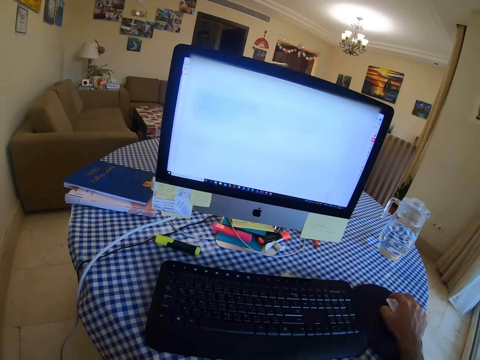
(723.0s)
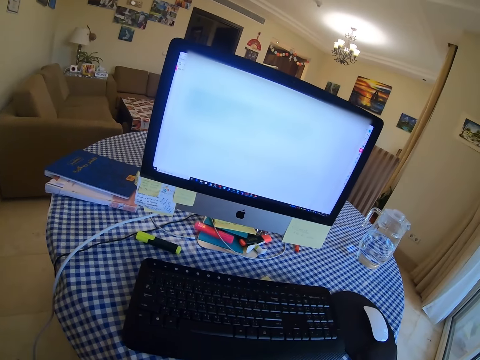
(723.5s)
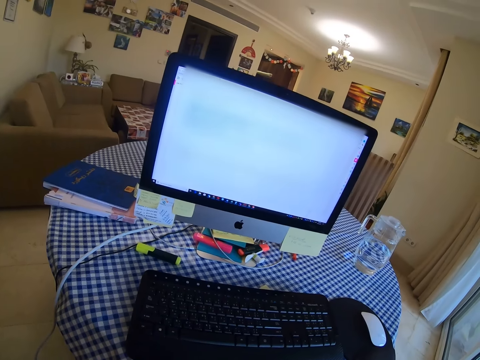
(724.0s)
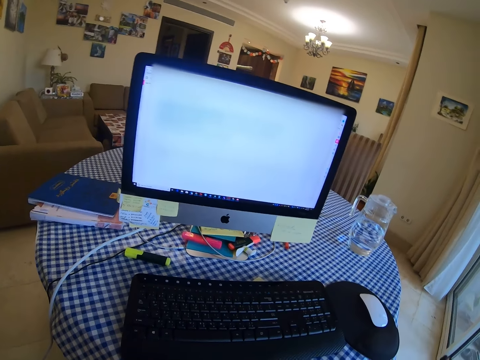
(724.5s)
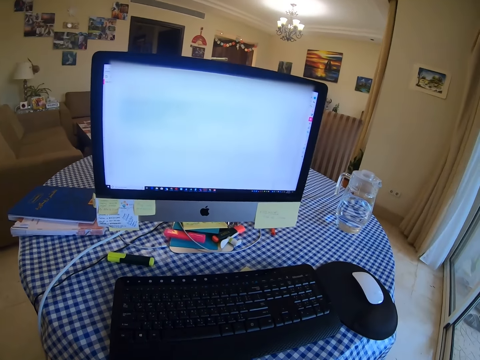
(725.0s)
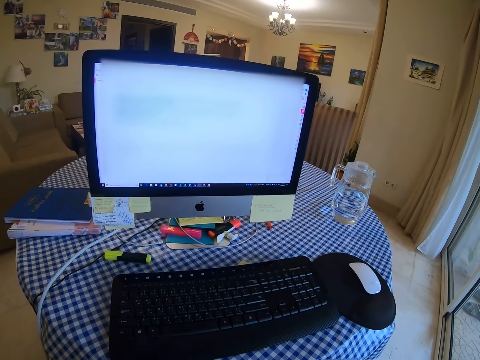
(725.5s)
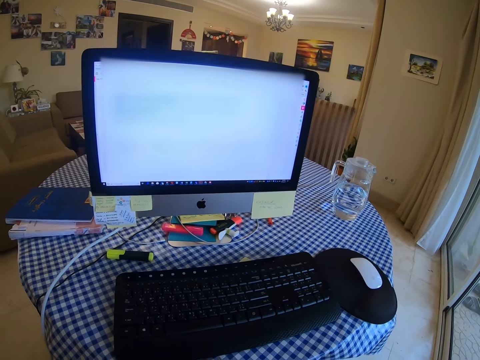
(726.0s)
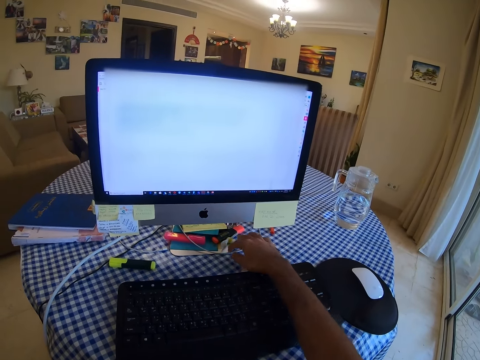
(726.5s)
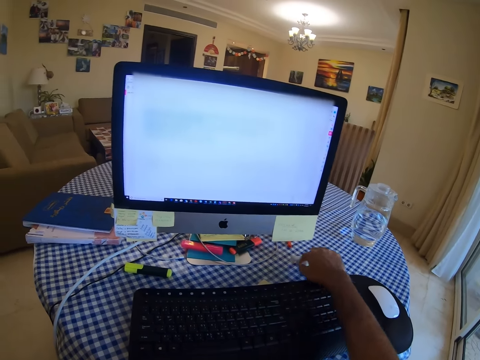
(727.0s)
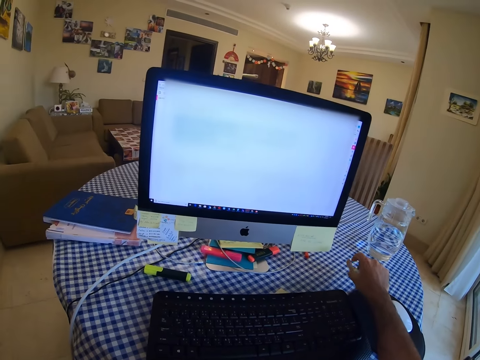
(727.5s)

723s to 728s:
The camera wearer moves the right hand. They pick up a hand propeller.

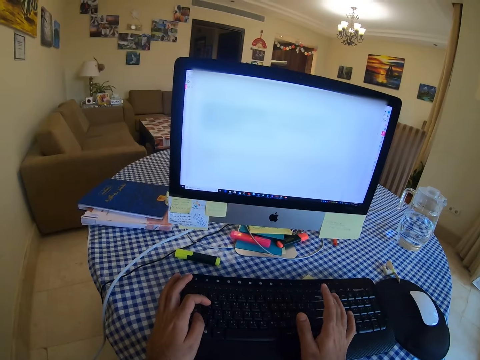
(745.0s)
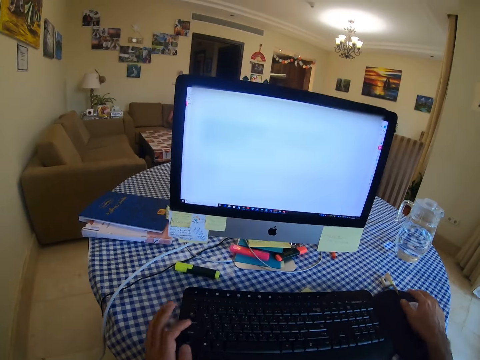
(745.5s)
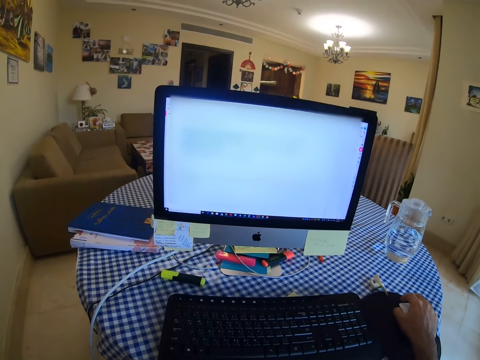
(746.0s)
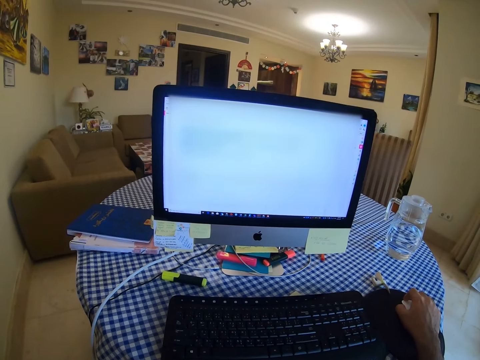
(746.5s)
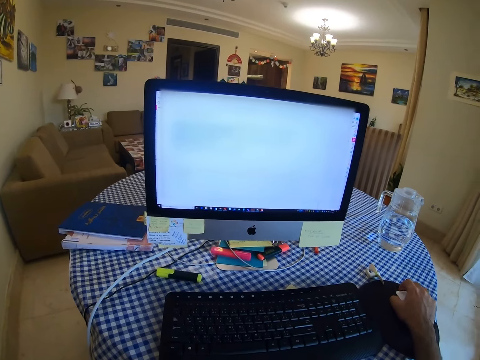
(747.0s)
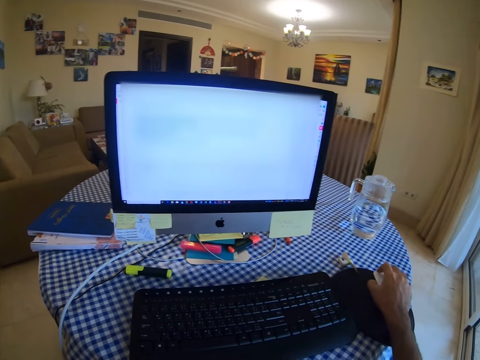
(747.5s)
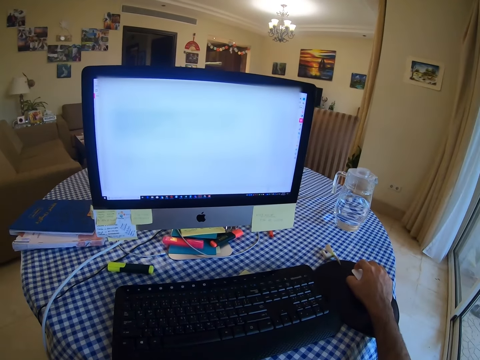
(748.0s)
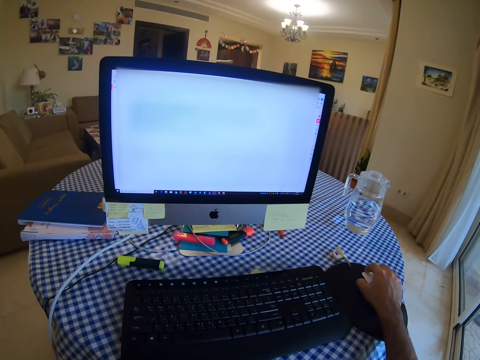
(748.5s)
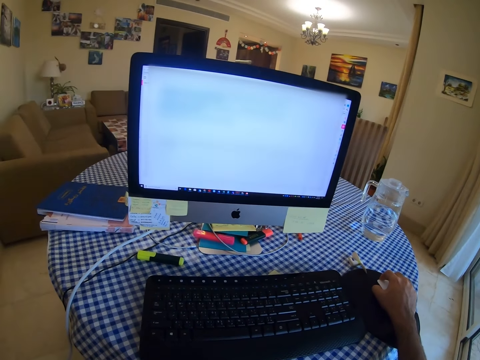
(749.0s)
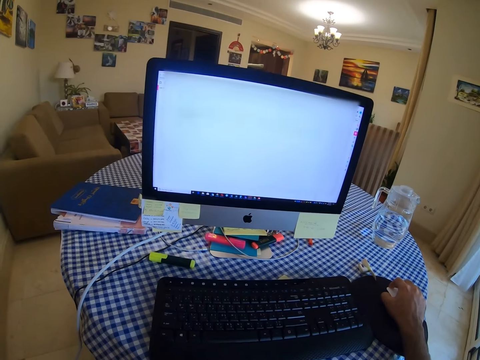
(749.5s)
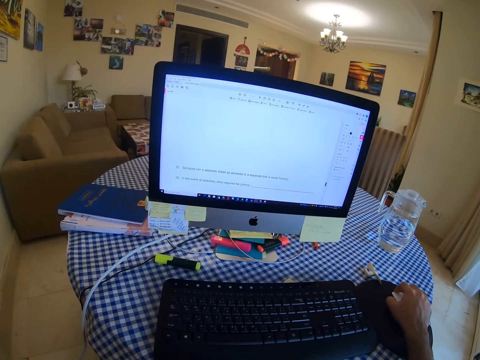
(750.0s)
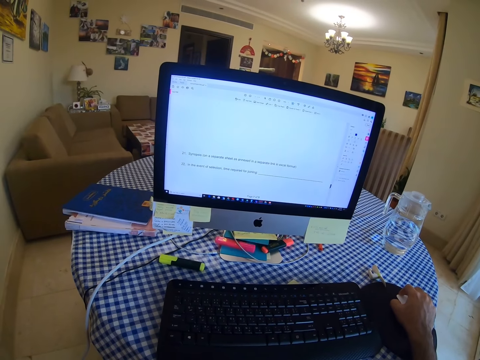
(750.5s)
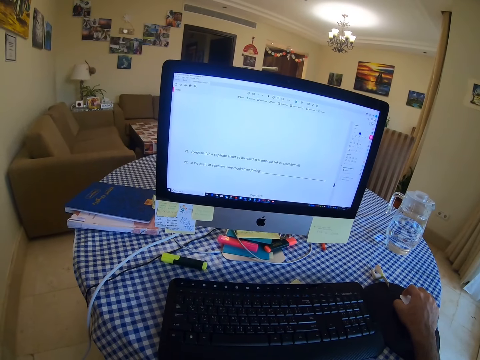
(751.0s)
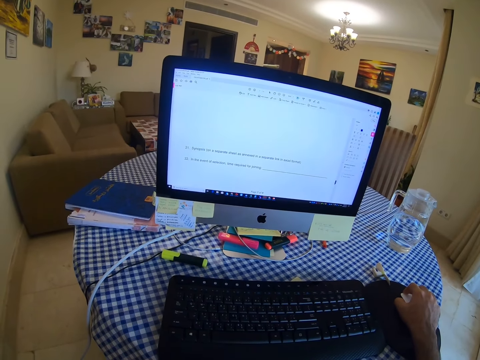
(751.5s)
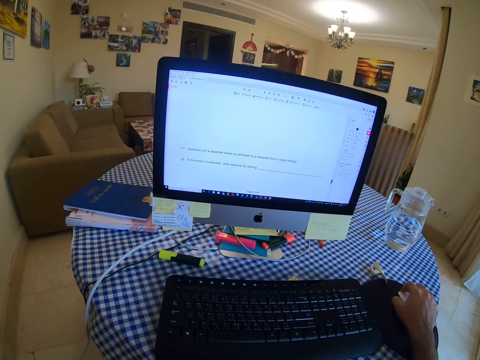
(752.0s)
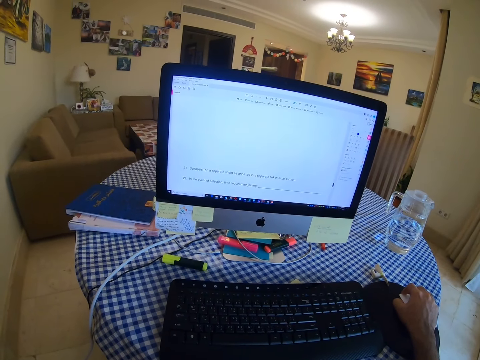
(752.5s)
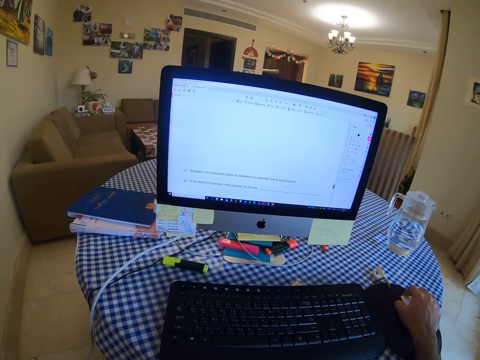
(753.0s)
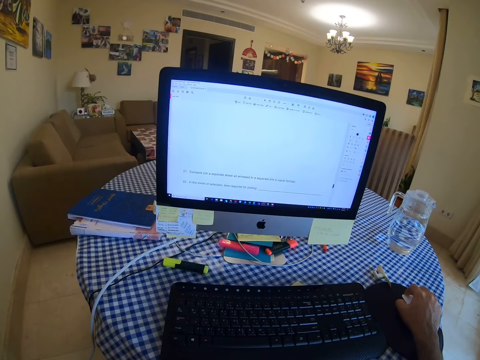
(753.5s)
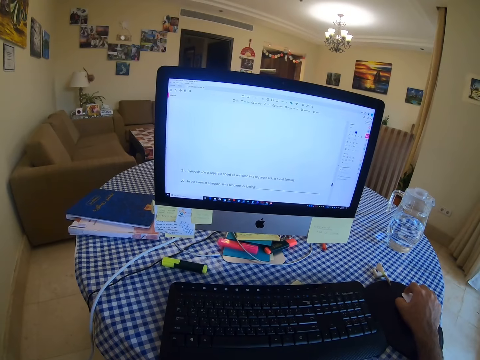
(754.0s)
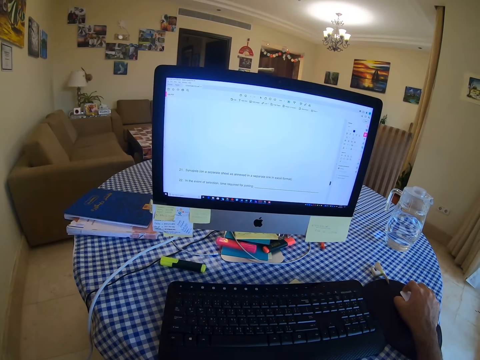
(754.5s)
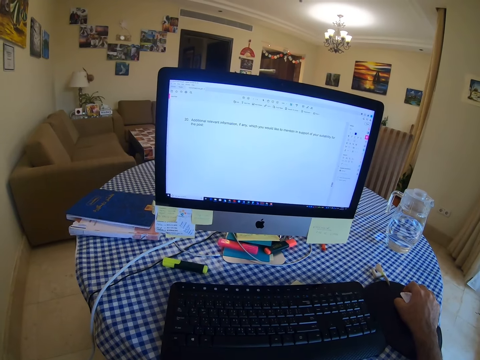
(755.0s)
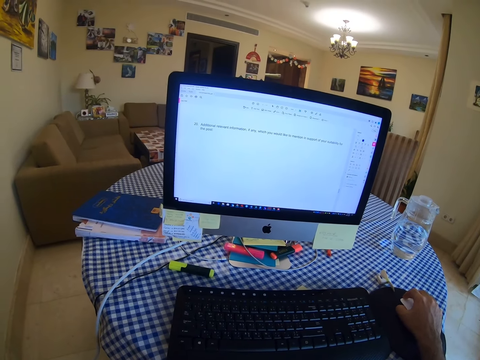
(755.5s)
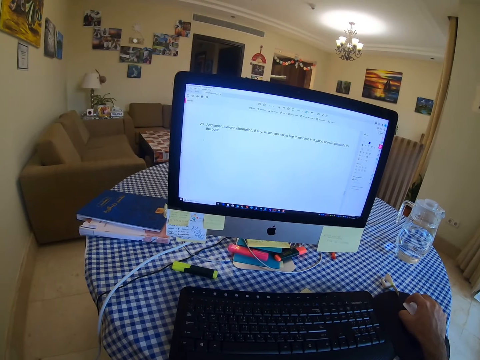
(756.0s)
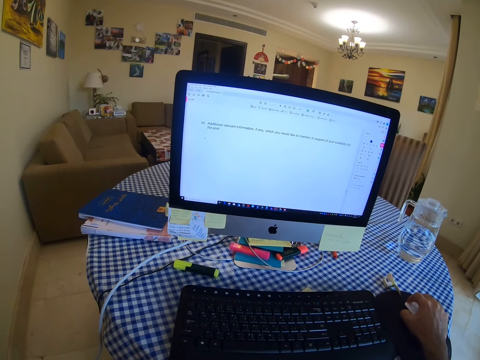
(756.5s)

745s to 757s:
The camera wearer holds a mouse. They scroll the computer with the mouse. They click the mouse.

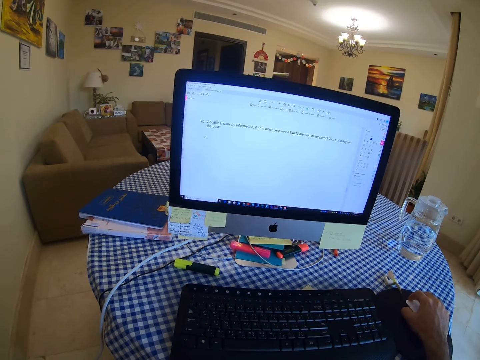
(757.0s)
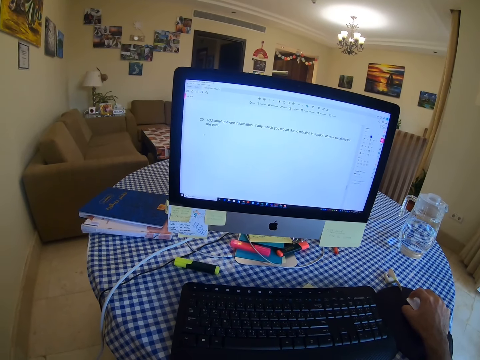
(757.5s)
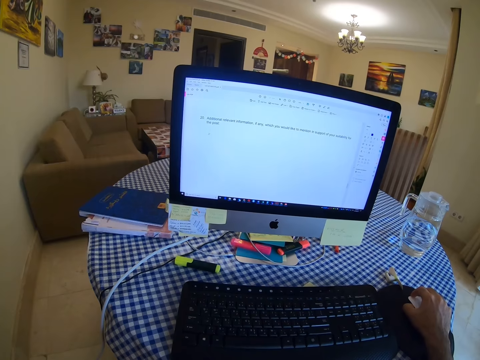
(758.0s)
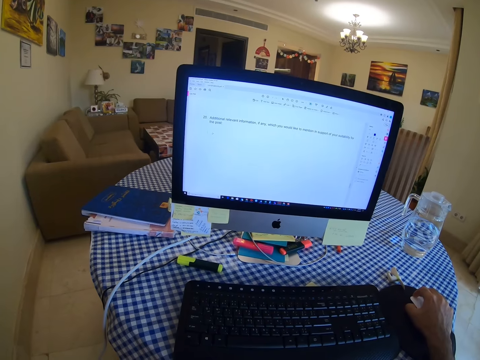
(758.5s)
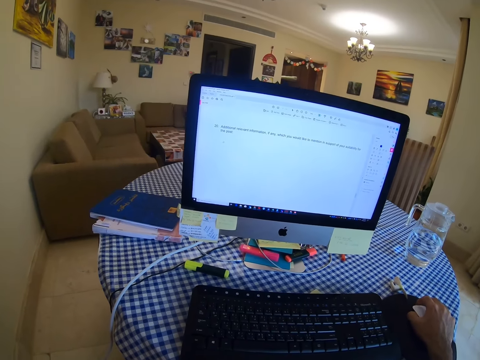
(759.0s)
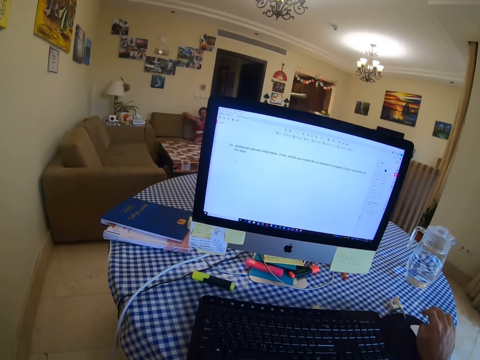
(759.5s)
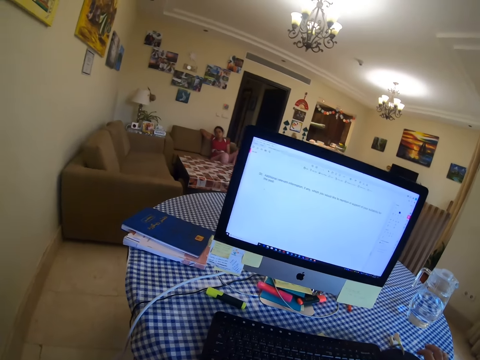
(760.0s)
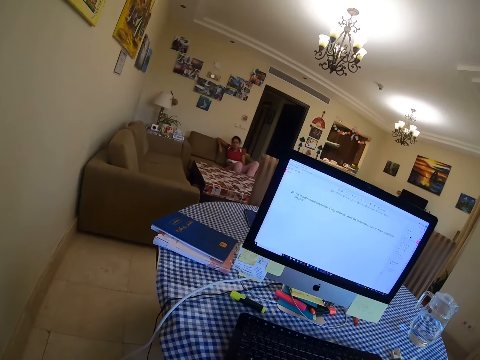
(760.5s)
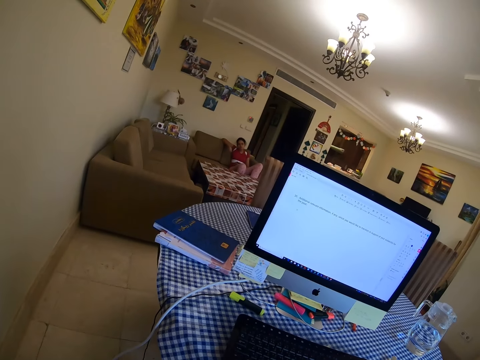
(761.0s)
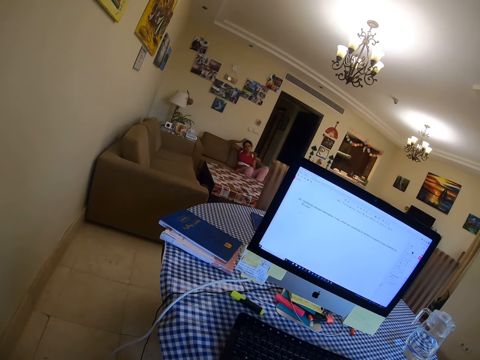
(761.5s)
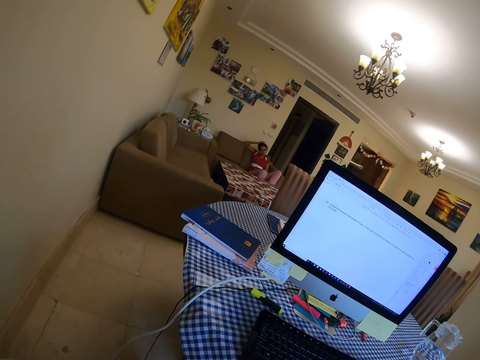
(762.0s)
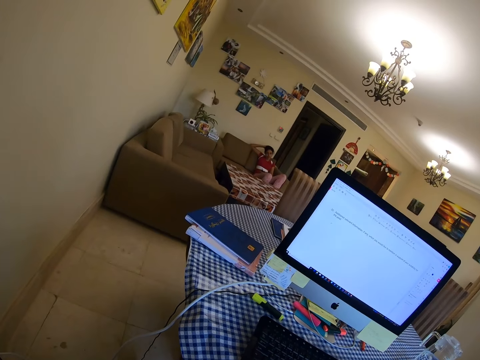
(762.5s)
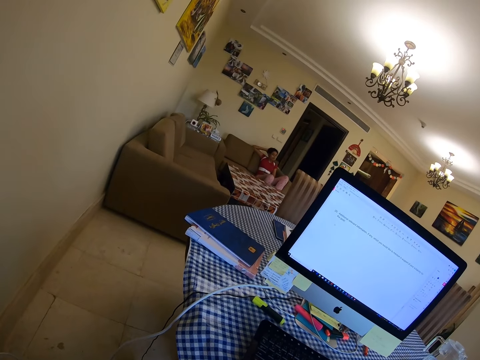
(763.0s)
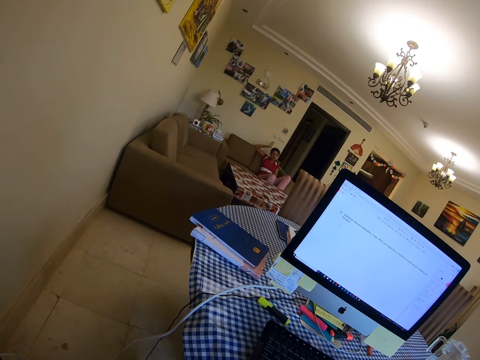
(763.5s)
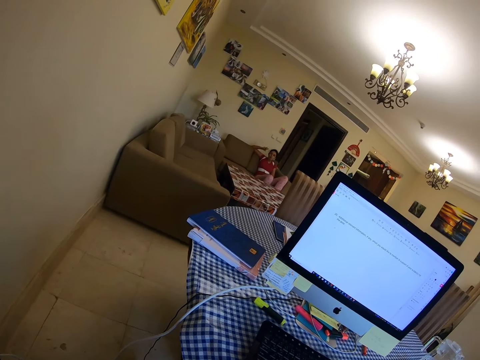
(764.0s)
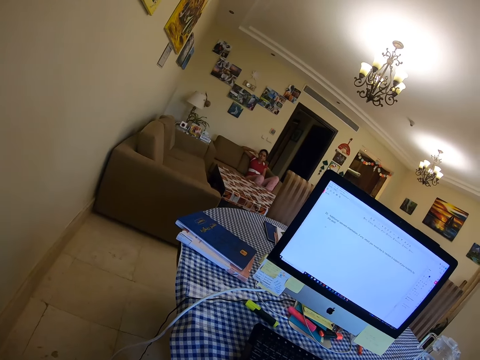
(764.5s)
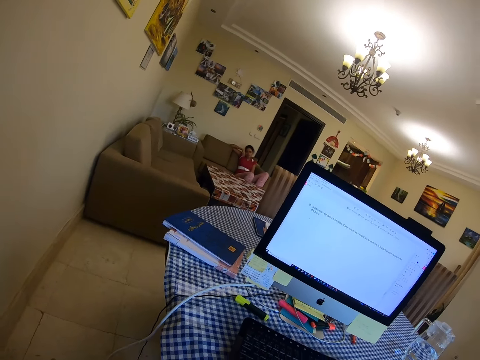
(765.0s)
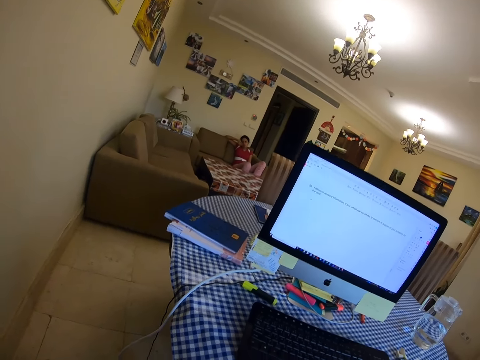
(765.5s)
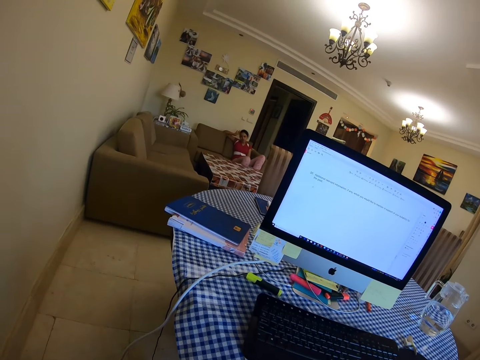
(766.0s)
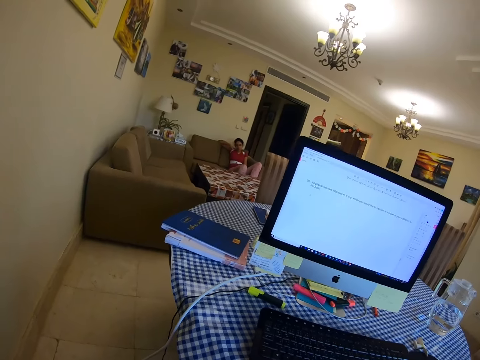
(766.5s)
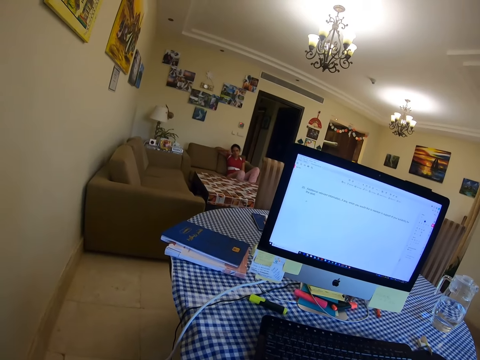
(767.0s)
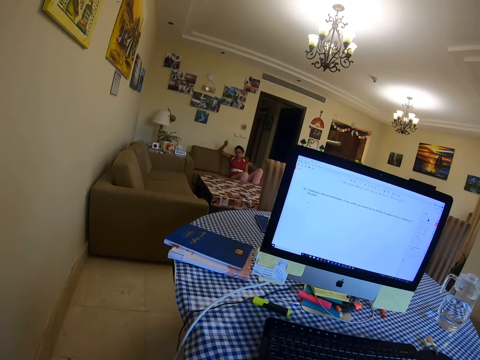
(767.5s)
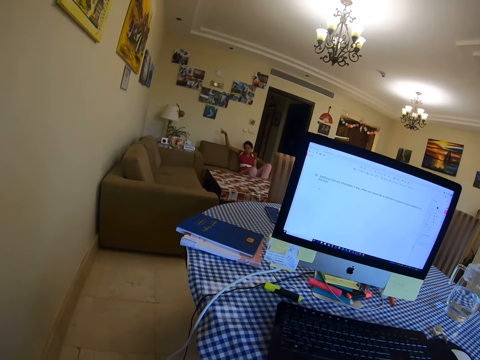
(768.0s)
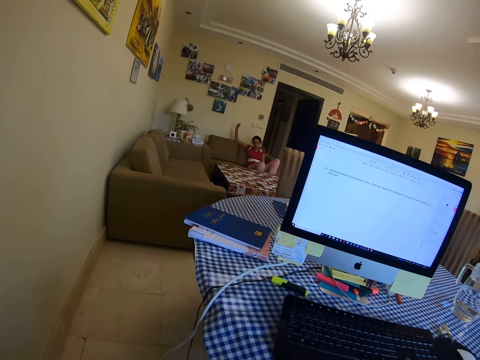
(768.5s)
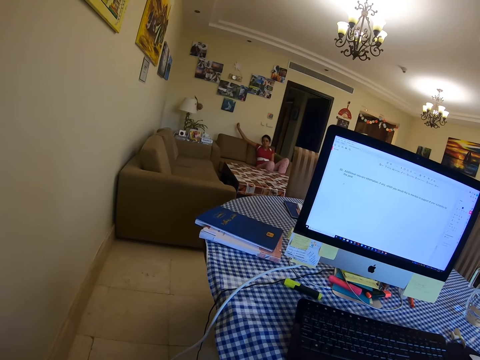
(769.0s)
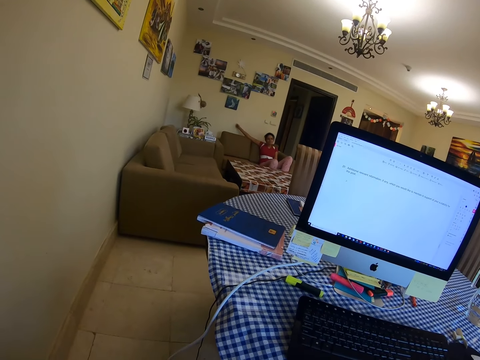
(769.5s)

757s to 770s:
The camera wearer looks at a lady. The lady speaks with gestures and touches her head. The lady converses.
